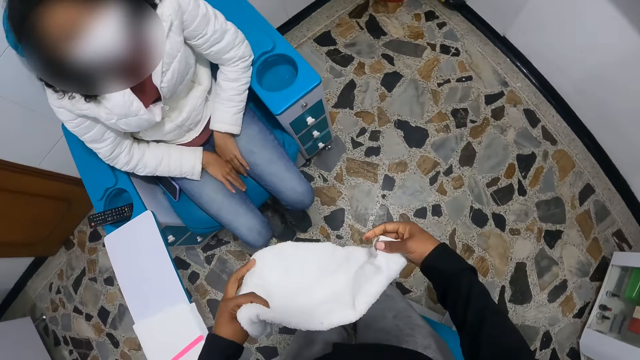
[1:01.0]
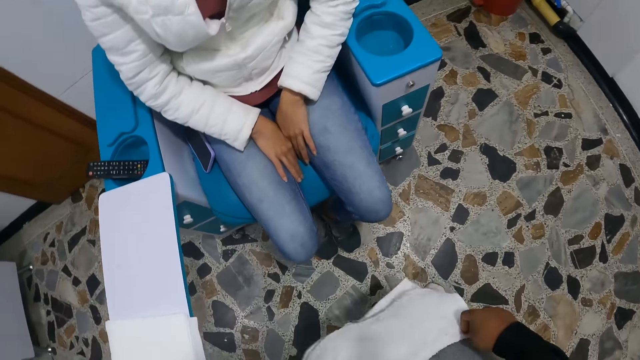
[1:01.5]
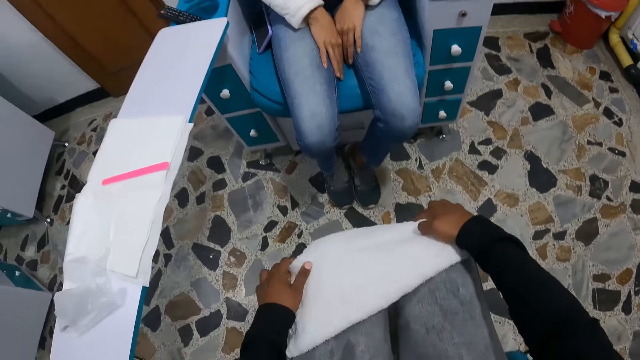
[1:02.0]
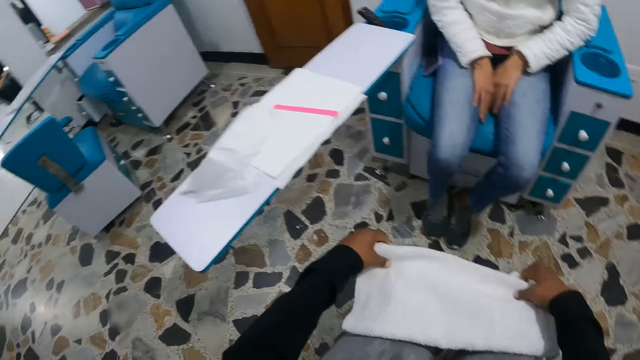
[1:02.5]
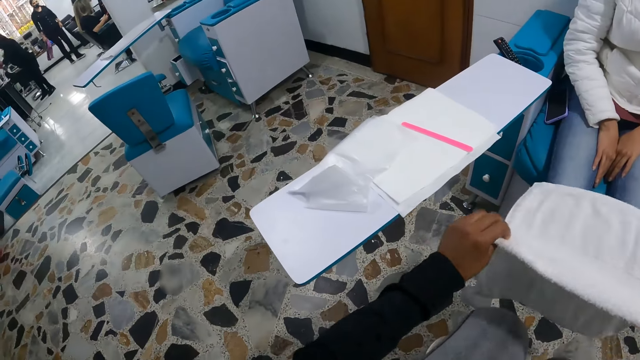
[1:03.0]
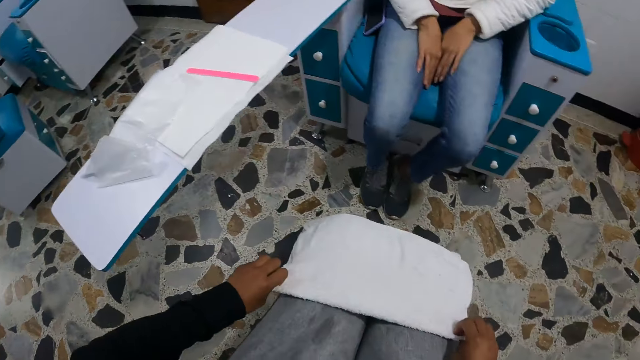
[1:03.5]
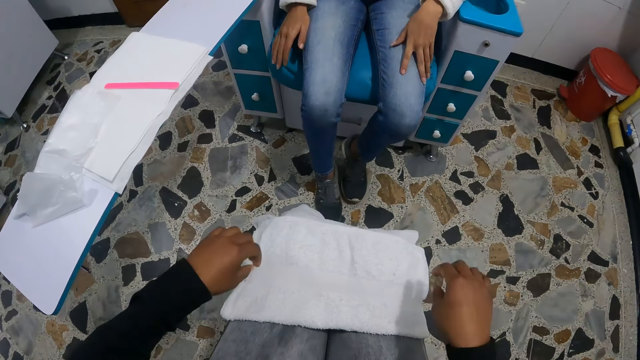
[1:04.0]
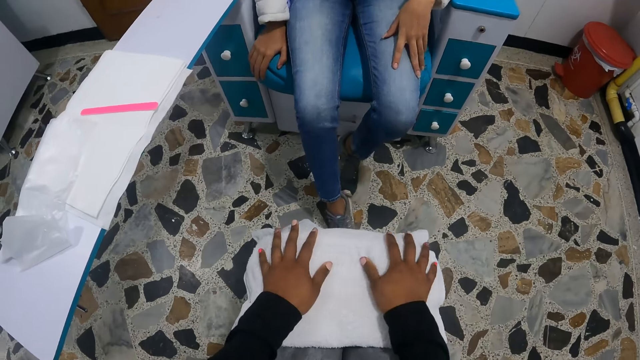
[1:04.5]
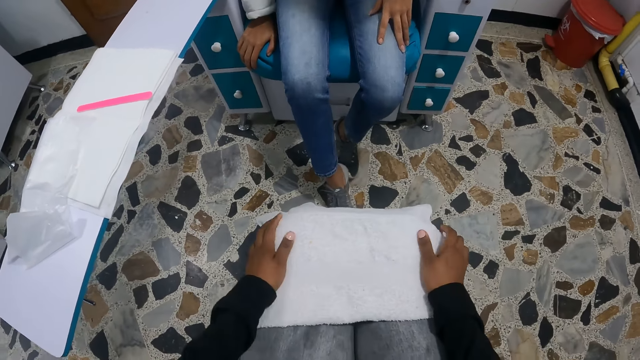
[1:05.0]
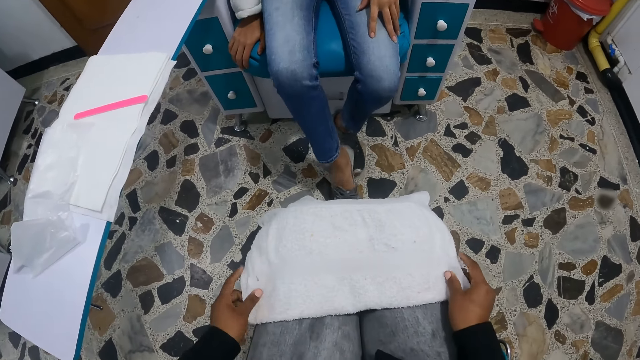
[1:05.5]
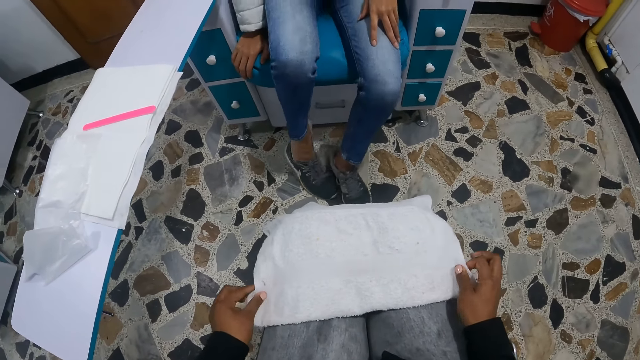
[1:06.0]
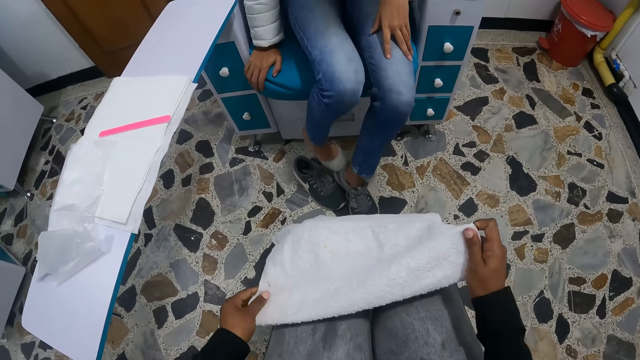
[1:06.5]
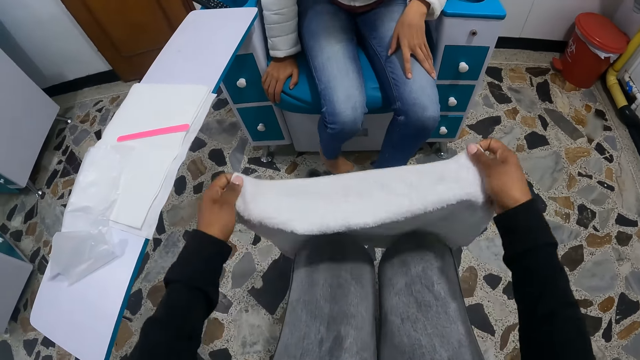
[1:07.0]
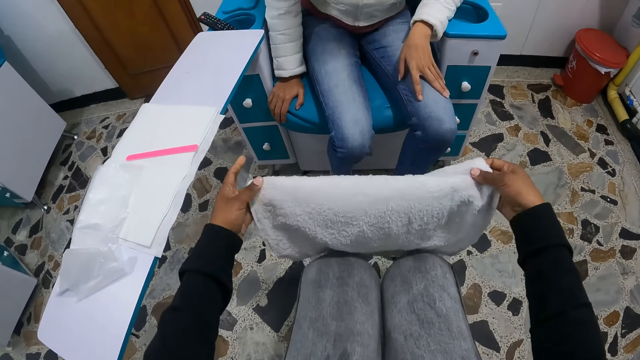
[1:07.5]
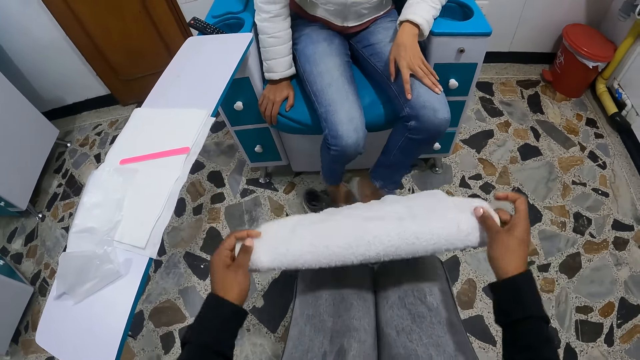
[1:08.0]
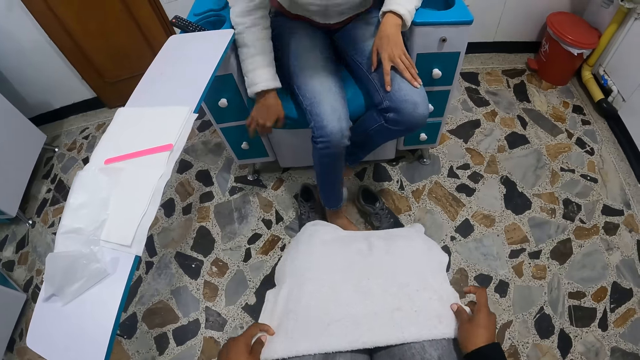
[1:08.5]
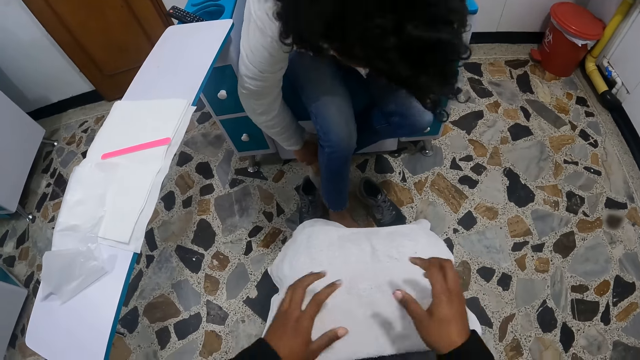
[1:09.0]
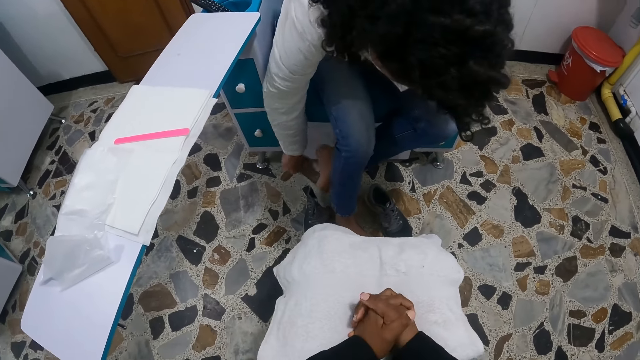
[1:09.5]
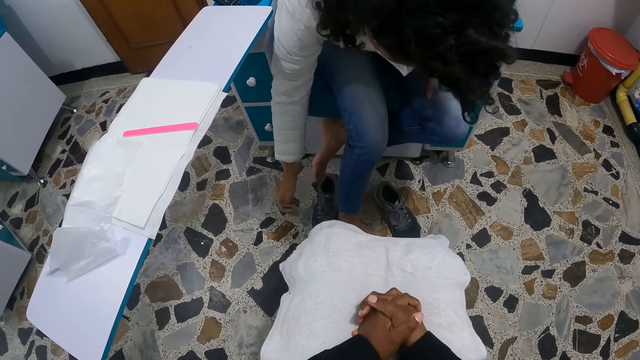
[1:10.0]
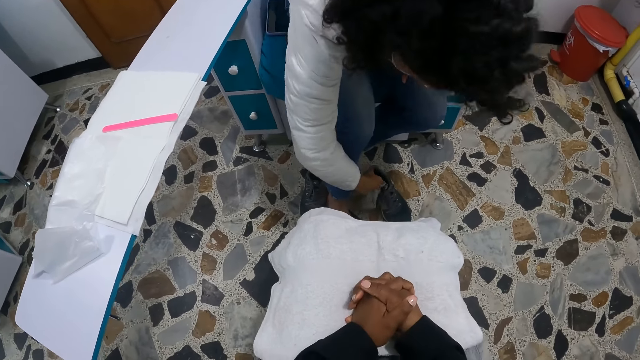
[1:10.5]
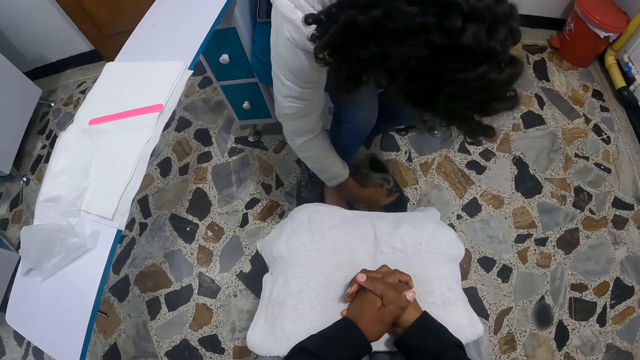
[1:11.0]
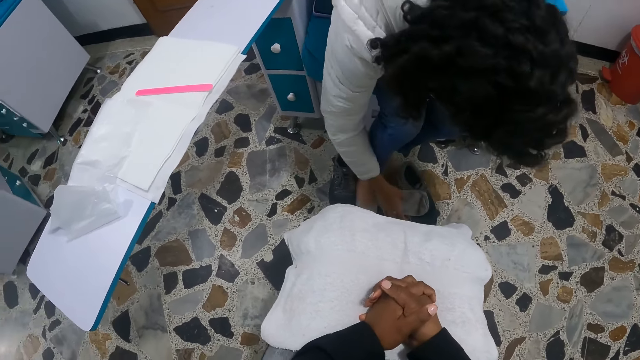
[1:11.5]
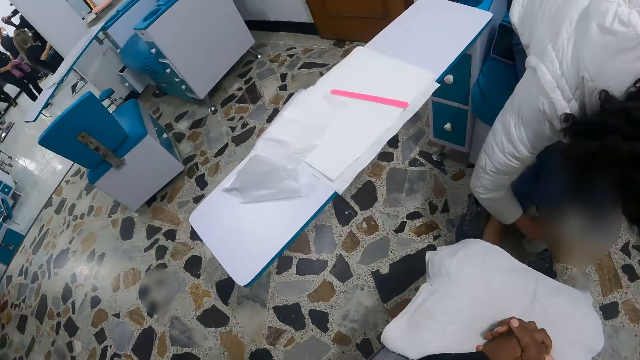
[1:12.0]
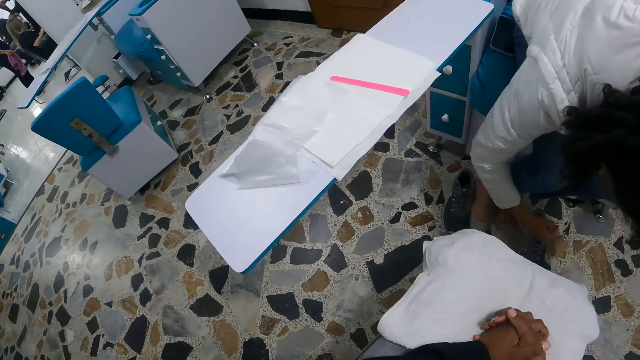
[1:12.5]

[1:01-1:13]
The camera wearer sits on the low chair. She arranges the white towel on her leg with both hands. She unfolds the towel on the lap. She straightens the towel on the lap. A woman takes off her shoes. The camera wearer aligns the towel and puts the towel on the lap. The woman takes off an invisible pair of socks on her left leg with her right hand. The camera wearer looks around. The woman tucks the invisible left sock into the left shoe of the pair with her right hand.

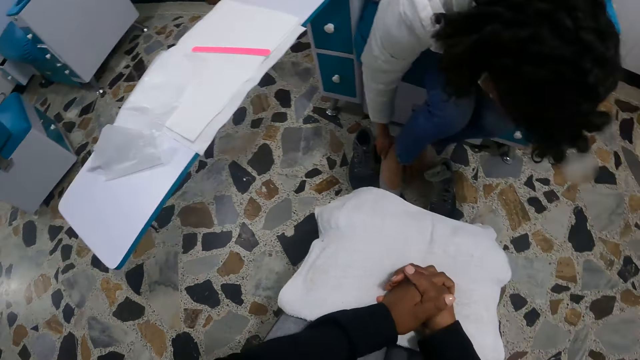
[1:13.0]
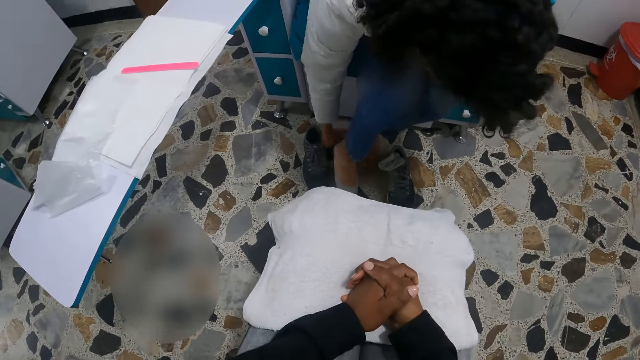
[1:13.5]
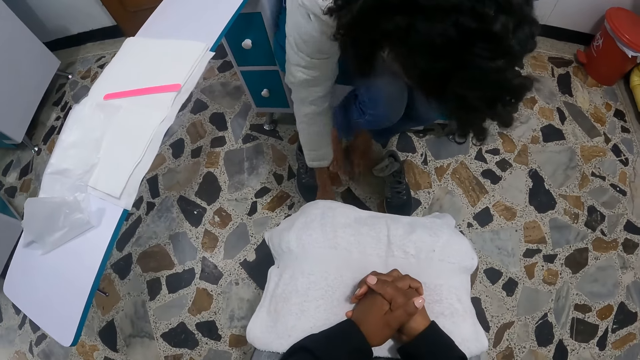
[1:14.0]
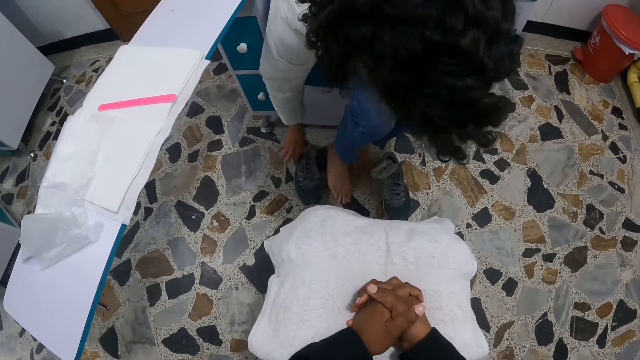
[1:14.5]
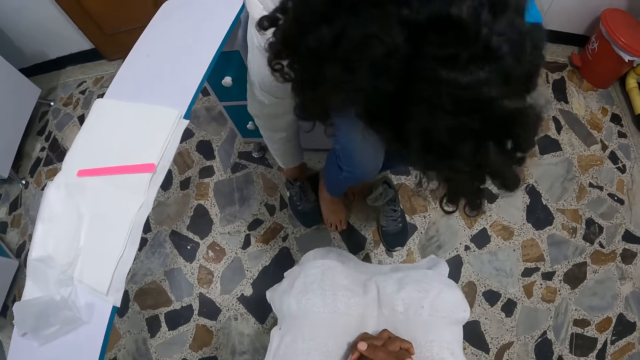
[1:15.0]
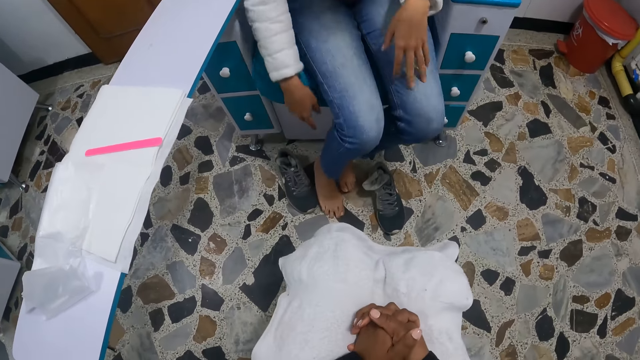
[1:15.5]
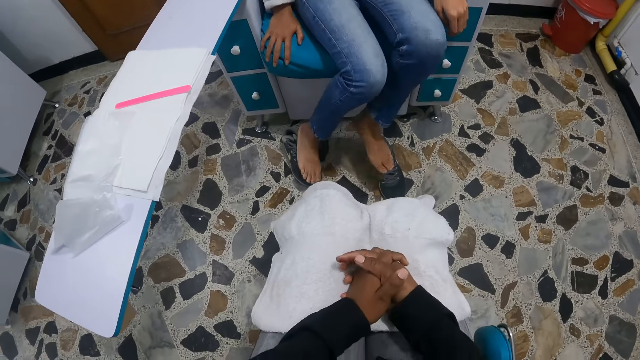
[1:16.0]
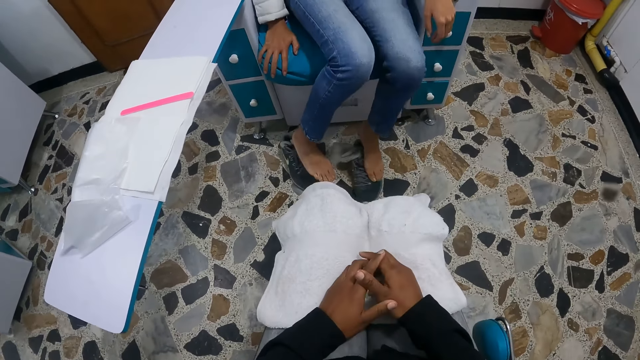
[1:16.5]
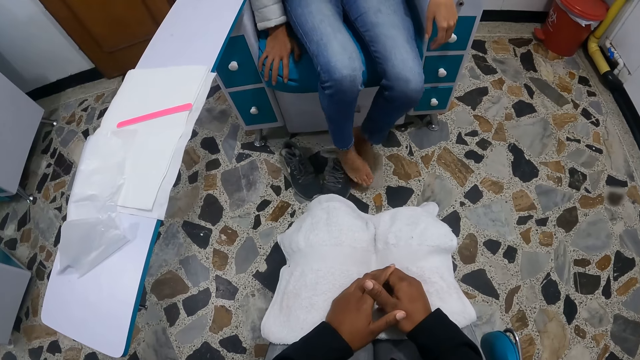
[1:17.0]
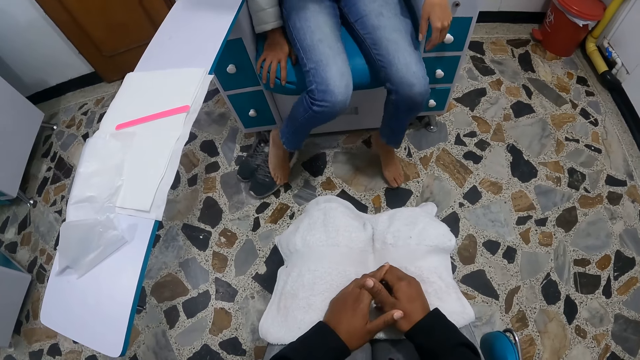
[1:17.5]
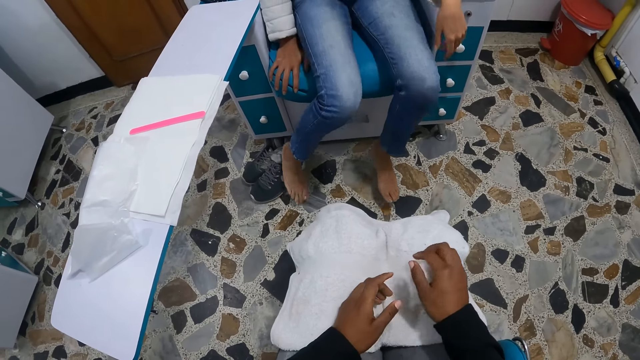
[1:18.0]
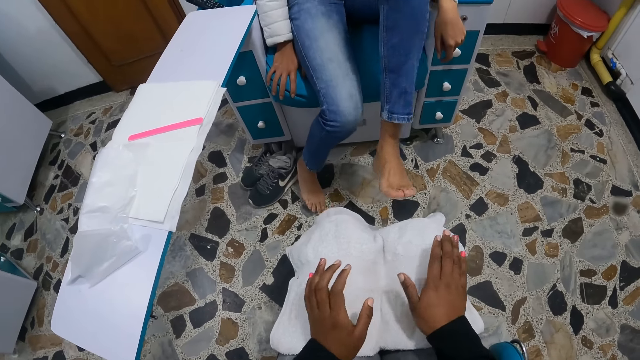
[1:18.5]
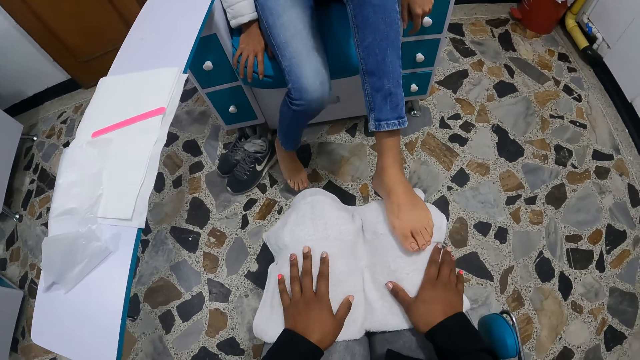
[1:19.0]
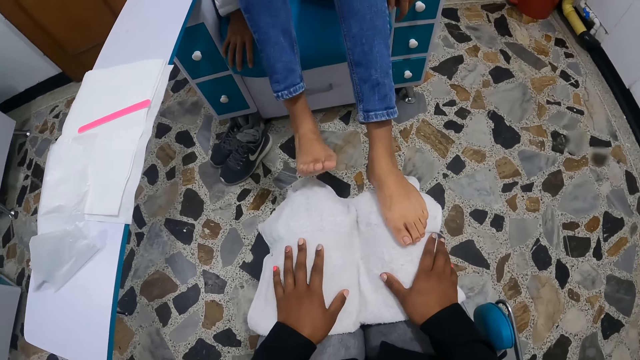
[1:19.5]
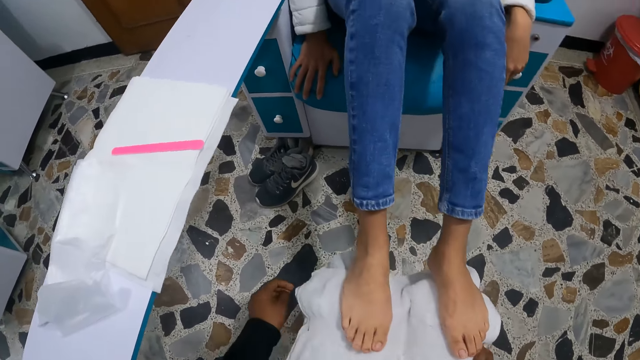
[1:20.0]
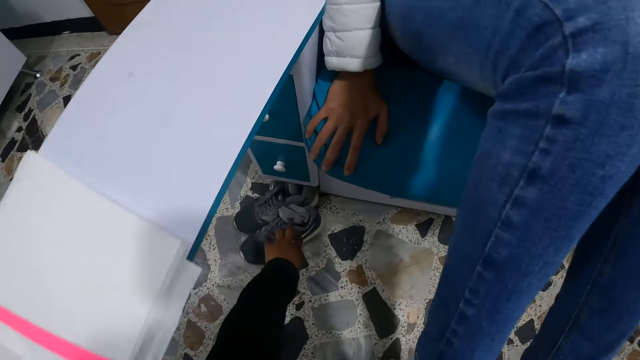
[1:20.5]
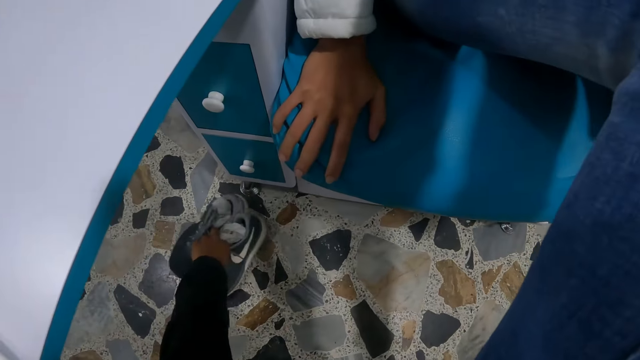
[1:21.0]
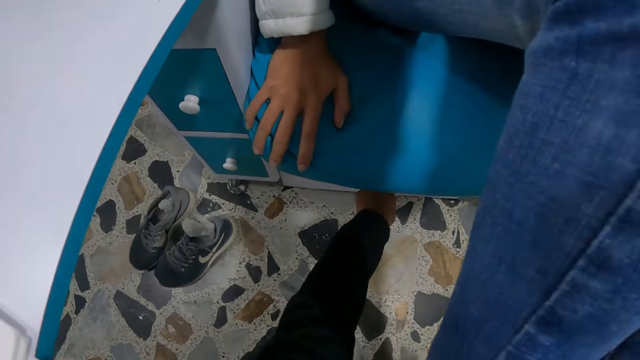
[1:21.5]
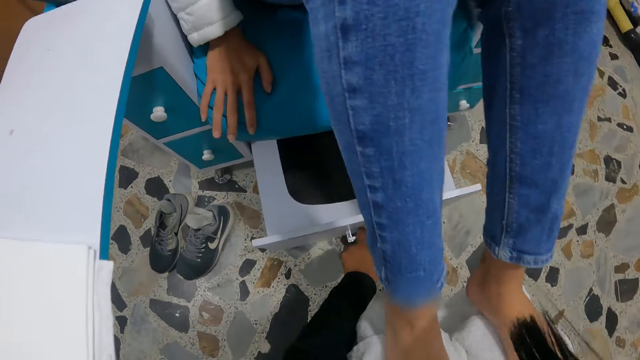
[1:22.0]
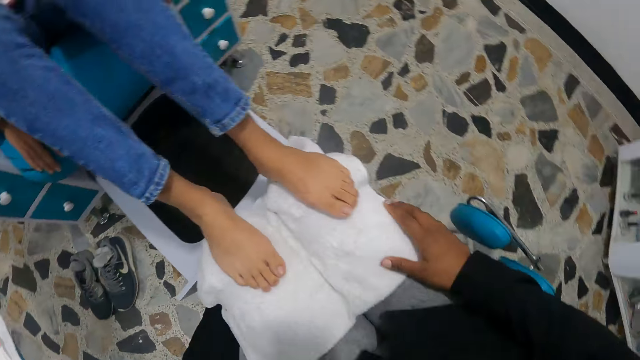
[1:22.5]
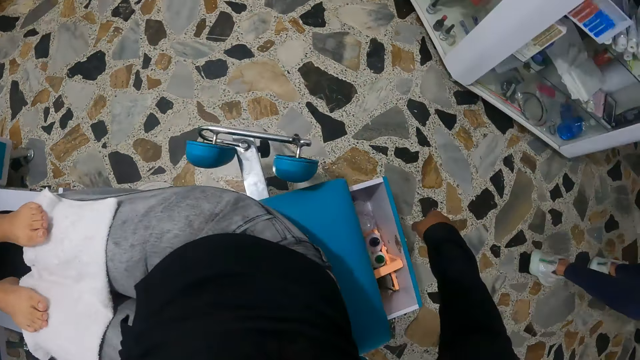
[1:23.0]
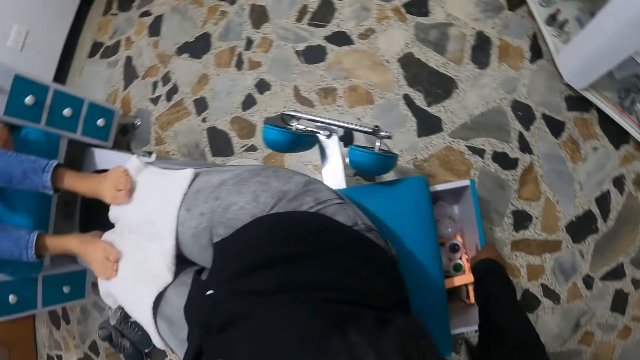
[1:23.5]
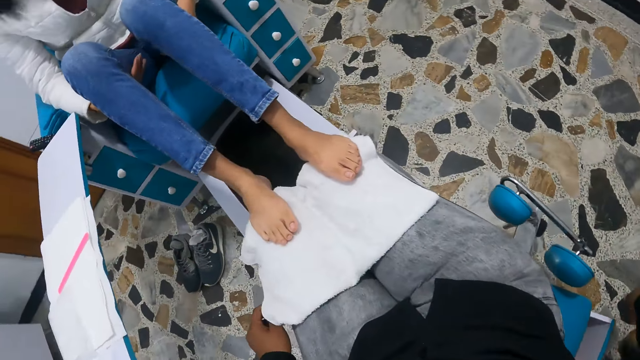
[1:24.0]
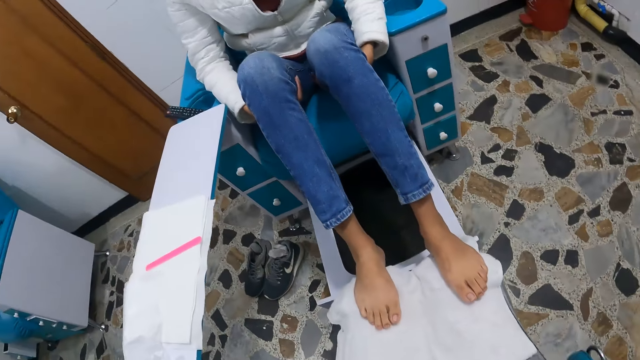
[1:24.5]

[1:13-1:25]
The woman takes off the invisible pair of socks on her right leg with her right hand. She tucks the invisible right sock into the right shoe of the pair with her right hand. She moves the pair of shoes across the floor with both legs. She places her left leg on the camera wearer's right leg. She places her right leg on the camera wearer's left leg. The camera wearer moves the pair of shoes on the floor with her left hand. She opens a drawer in the pedicure chair with her left hand. She looks around.
